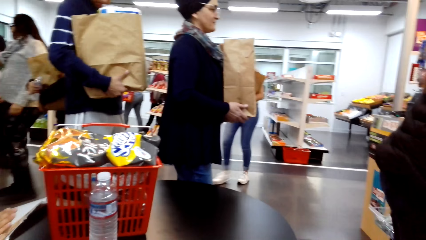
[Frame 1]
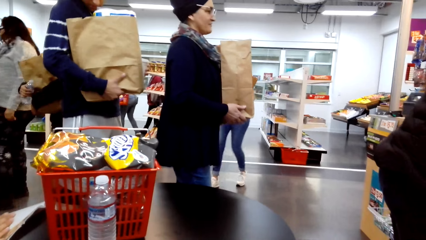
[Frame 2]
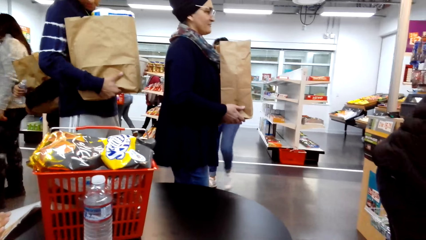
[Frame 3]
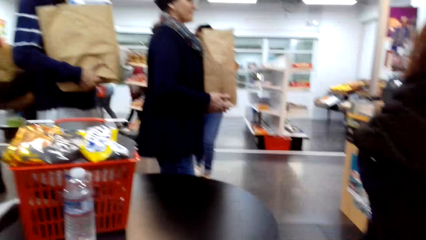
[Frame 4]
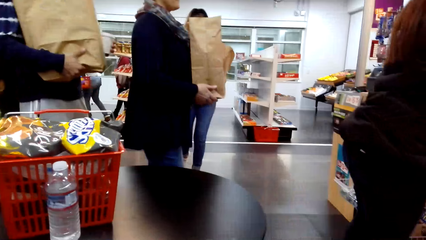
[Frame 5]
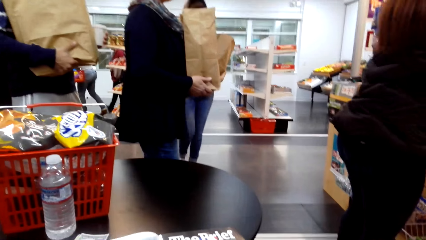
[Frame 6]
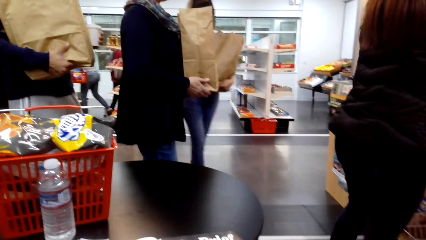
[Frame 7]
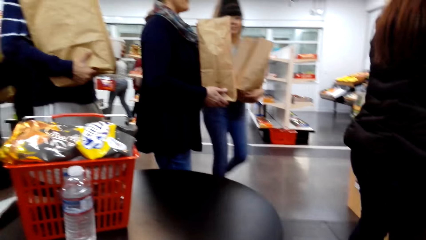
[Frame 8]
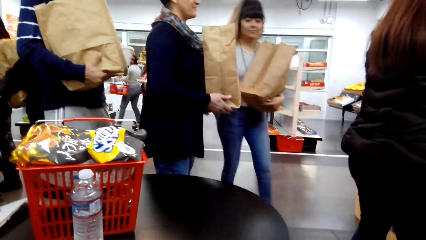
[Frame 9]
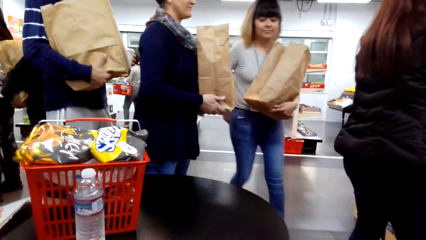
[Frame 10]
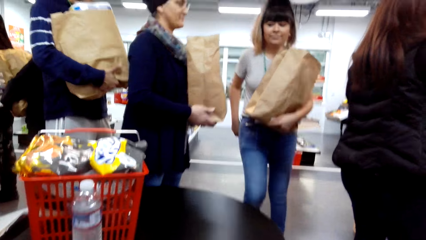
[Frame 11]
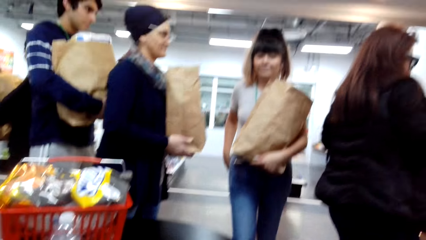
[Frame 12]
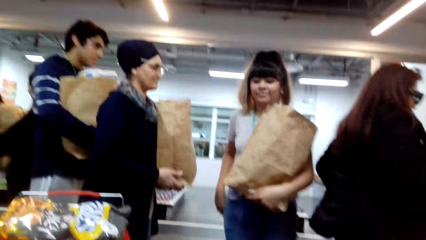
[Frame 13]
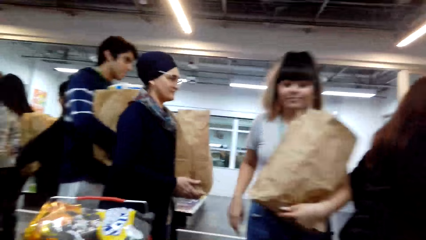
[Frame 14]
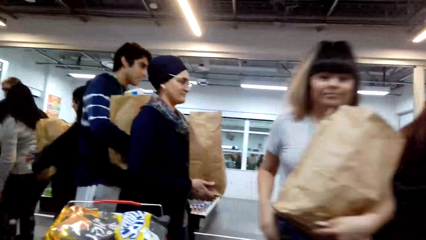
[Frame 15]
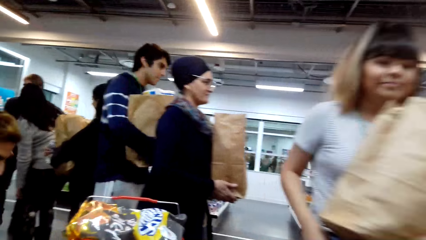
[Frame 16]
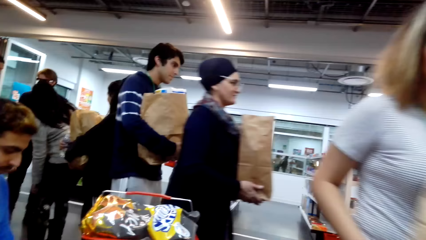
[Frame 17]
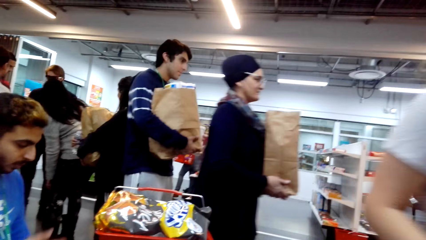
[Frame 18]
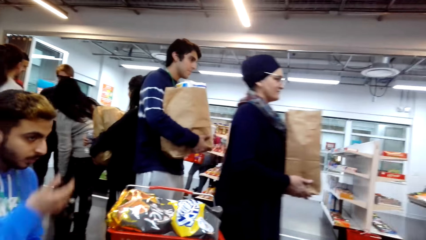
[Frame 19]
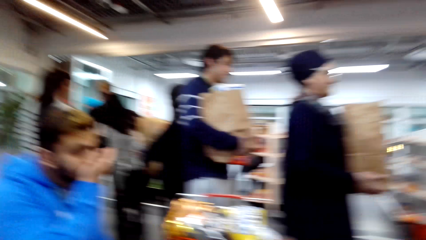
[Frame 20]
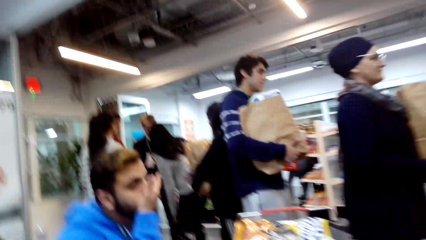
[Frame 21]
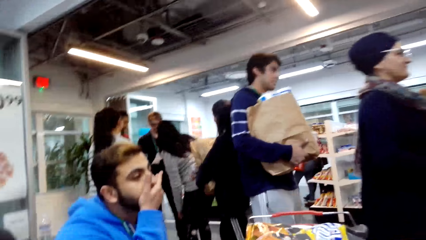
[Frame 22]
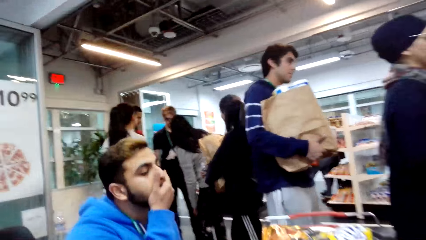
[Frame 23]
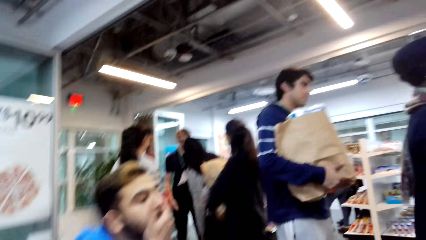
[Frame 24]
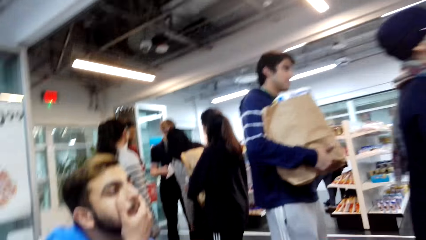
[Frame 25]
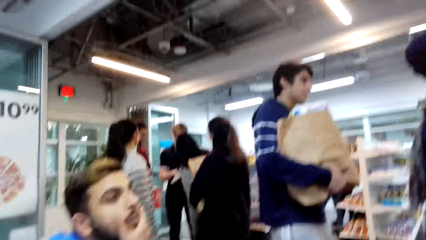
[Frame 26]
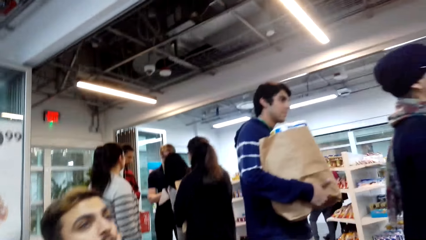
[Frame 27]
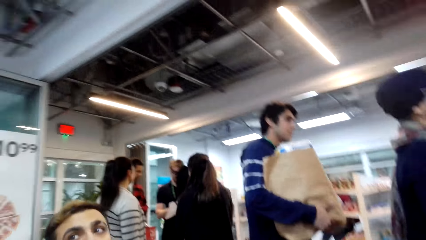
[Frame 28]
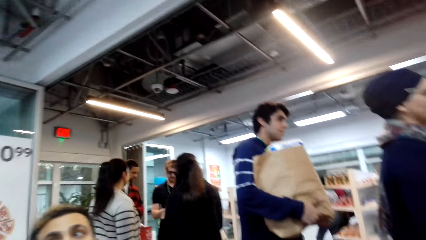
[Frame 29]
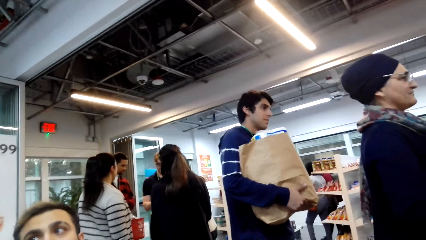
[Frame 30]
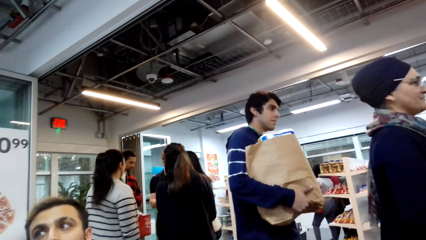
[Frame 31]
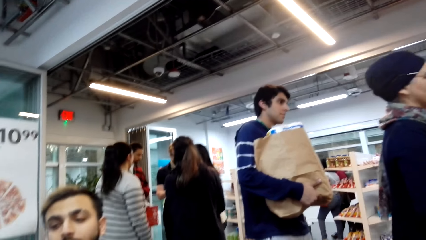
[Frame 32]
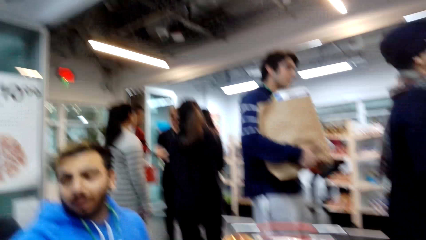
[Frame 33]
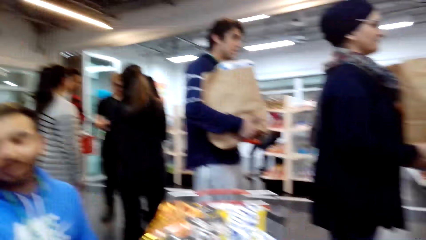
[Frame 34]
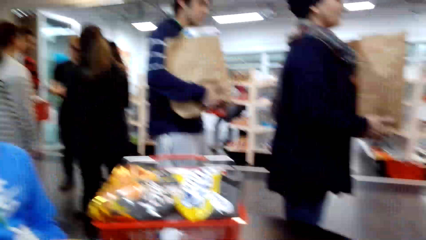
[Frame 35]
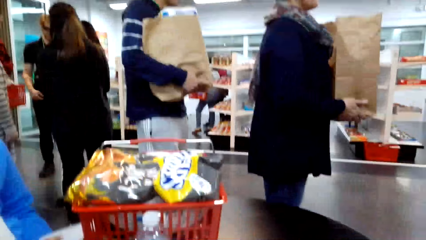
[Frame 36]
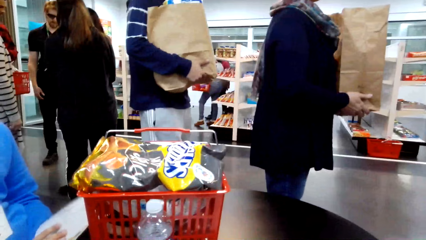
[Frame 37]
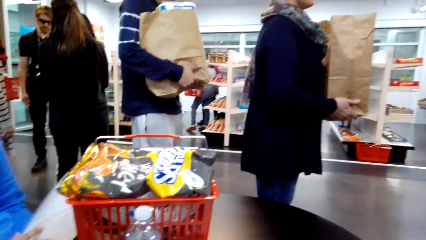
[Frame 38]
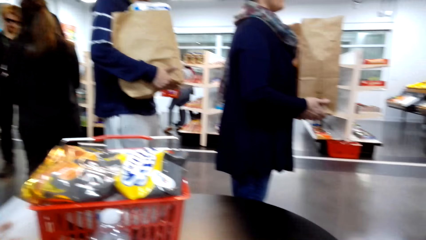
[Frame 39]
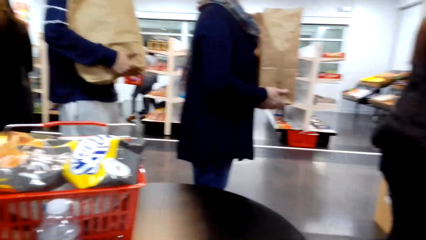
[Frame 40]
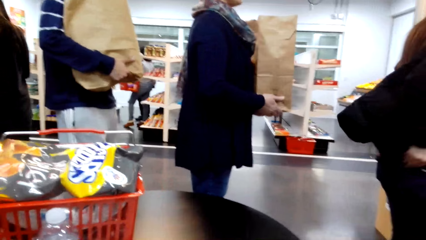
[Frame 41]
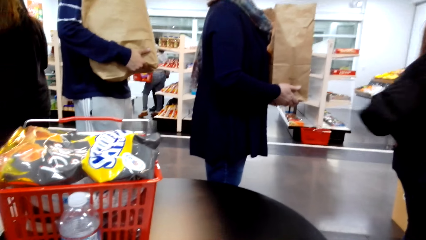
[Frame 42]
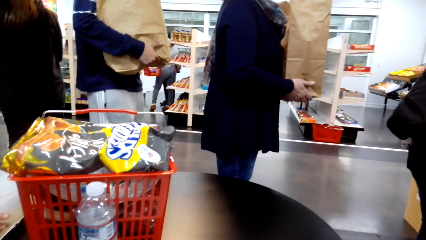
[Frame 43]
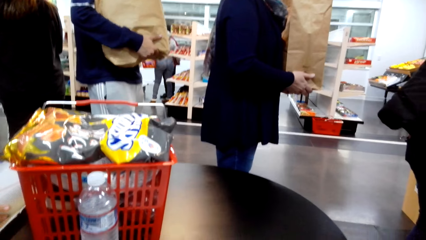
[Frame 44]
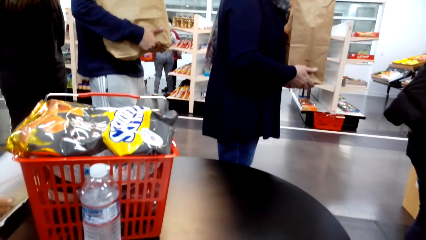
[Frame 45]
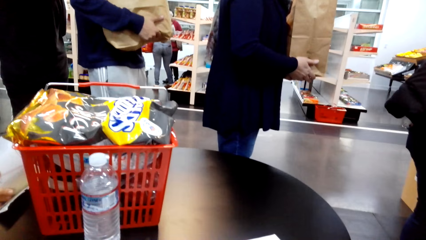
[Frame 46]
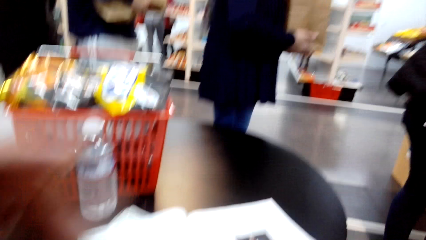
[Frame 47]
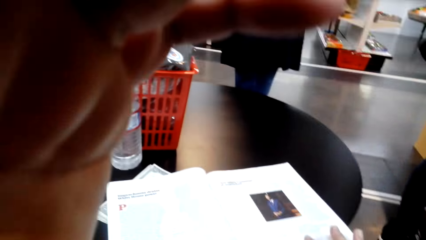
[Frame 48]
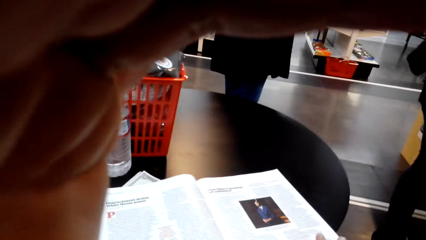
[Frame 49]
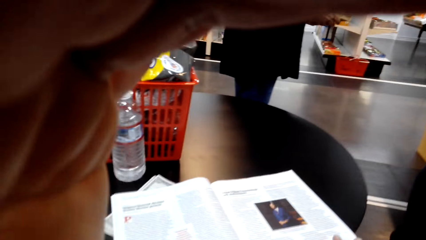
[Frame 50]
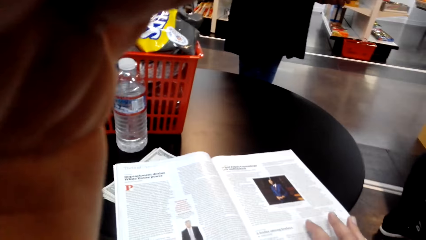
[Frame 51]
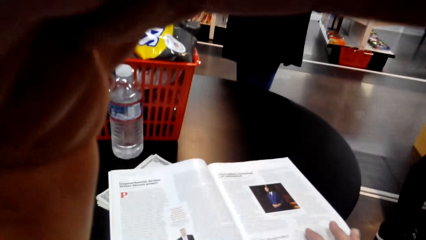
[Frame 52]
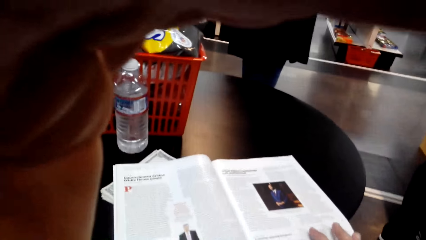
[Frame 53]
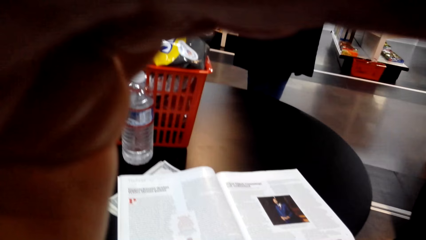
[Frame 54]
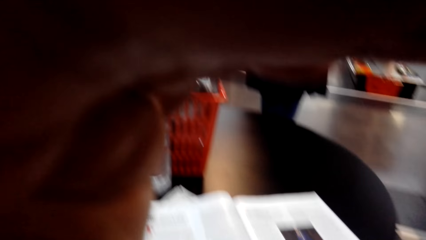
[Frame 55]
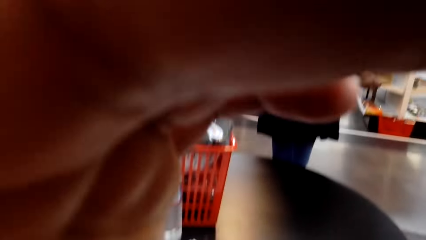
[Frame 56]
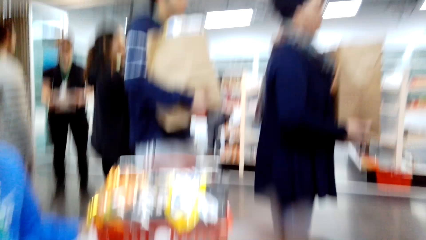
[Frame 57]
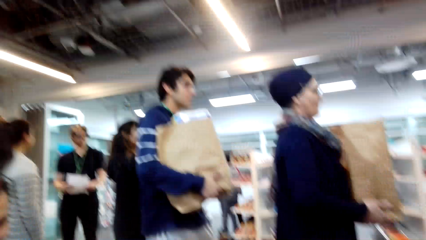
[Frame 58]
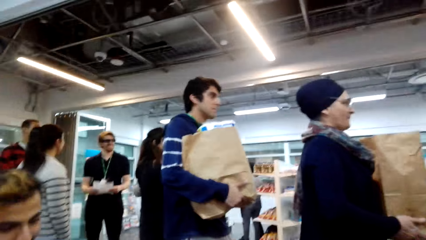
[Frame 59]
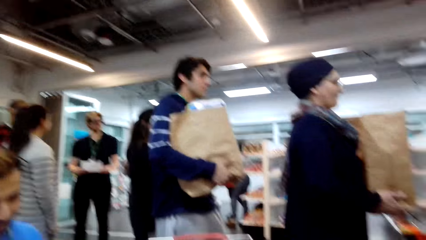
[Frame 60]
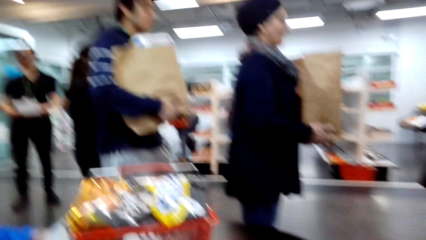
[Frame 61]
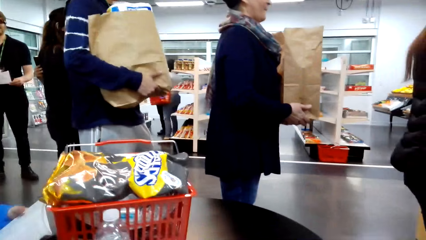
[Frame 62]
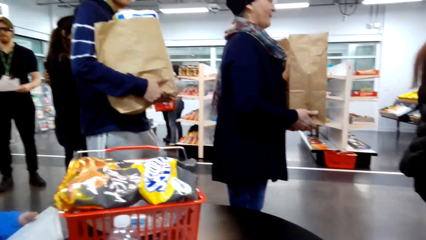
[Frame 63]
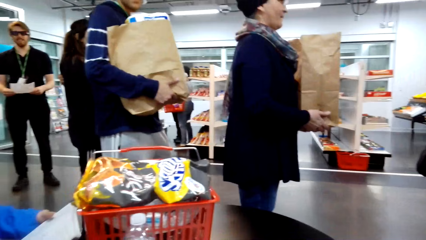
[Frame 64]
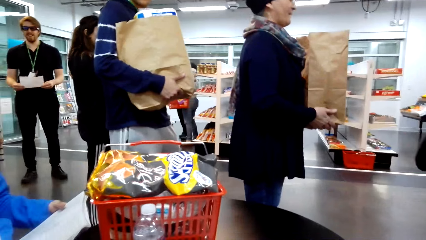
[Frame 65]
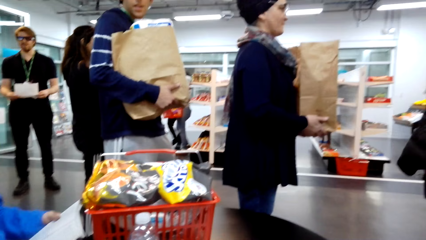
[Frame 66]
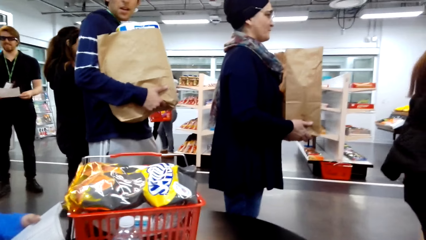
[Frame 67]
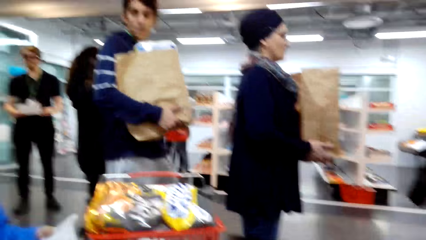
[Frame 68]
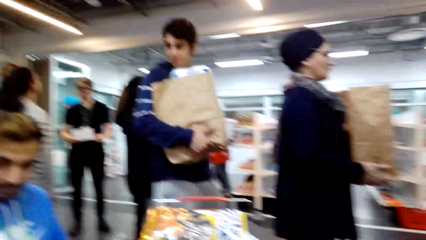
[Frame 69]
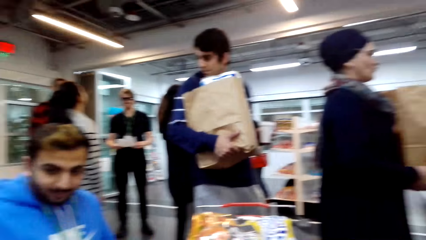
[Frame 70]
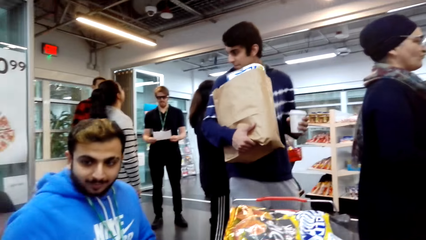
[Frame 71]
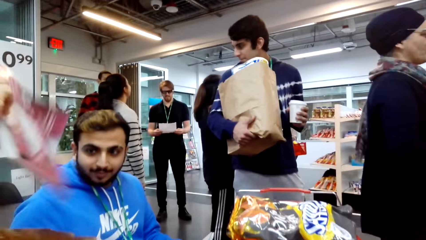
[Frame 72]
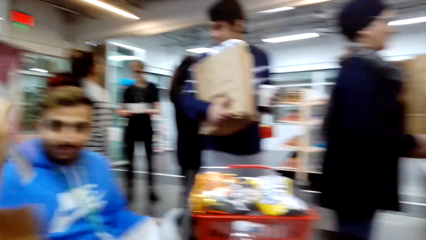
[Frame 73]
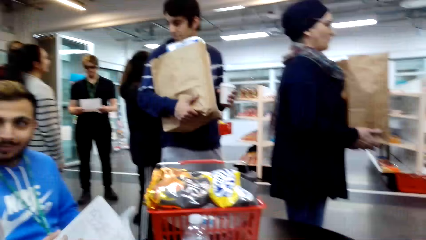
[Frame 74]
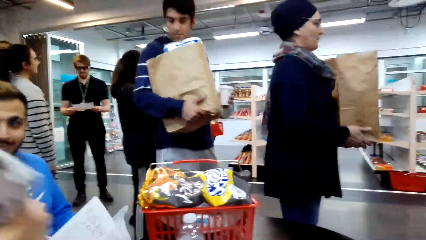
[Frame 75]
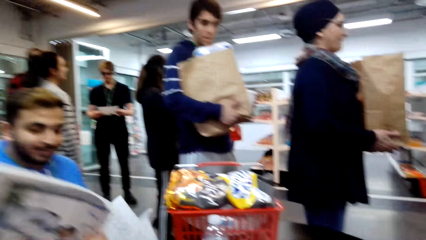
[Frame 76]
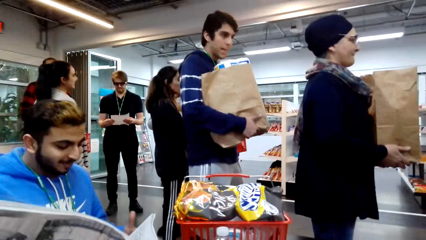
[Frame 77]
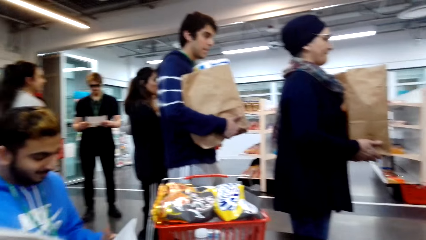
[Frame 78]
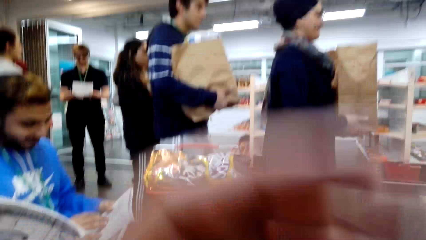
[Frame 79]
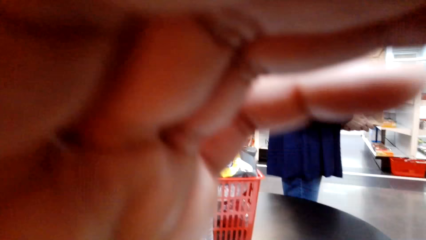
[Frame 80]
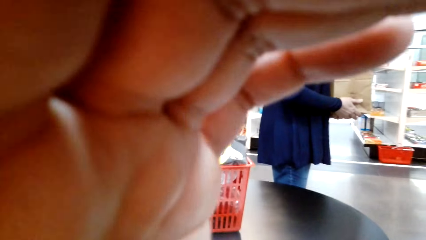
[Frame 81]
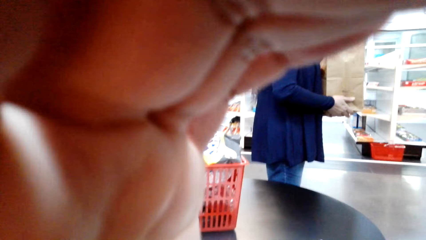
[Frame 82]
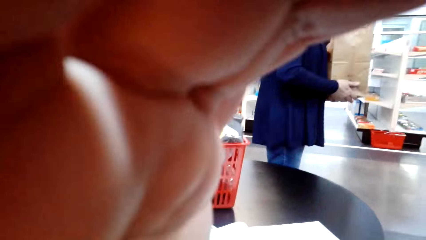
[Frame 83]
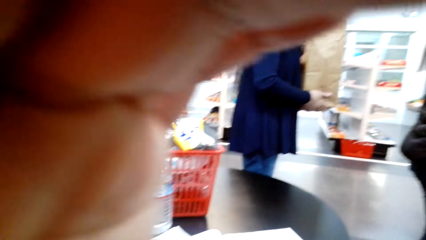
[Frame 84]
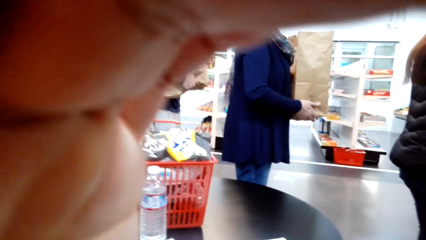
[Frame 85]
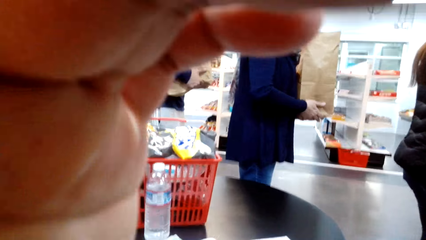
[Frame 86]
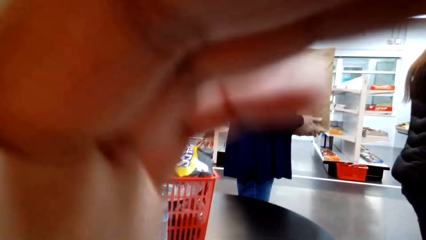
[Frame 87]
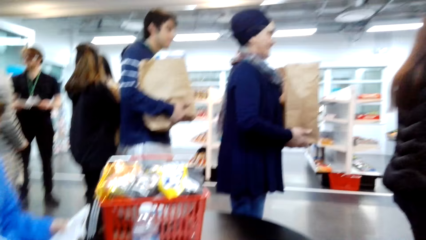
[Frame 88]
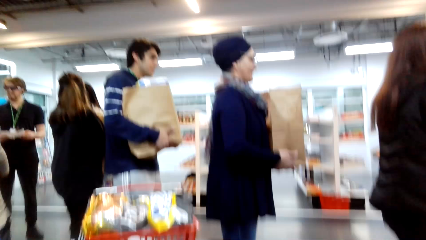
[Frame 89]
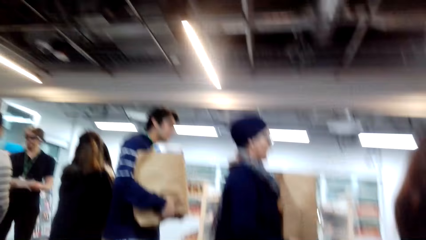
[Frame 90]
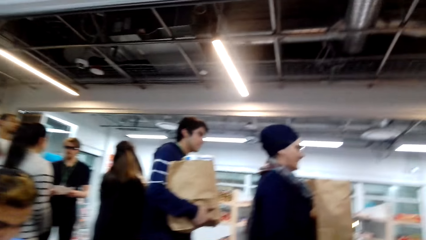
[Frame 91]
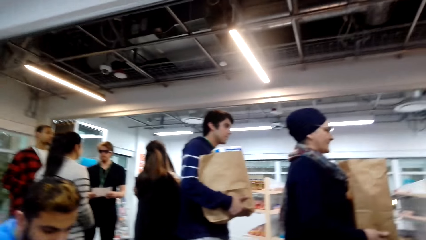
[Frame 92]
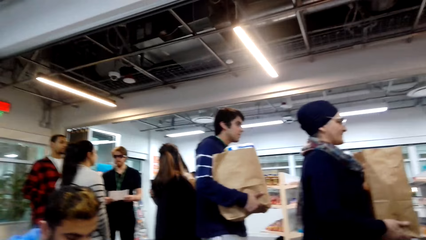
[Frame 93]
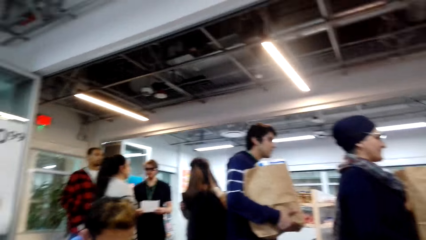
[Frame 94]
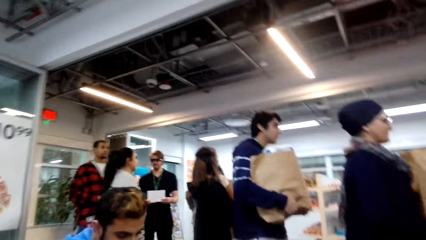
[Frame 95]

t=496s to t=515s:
A man touches his cheek. The camera wearer holds the camera. They touch something. A man dialogues with a lady.
